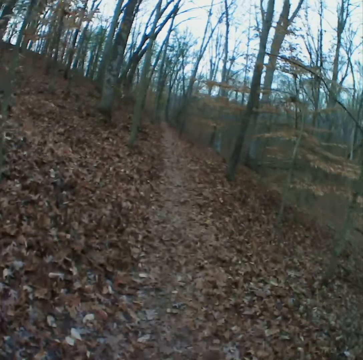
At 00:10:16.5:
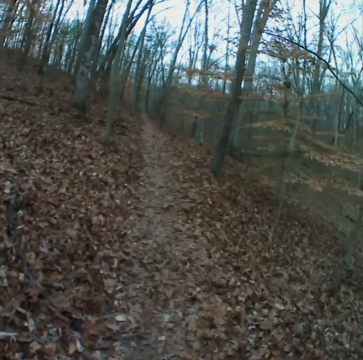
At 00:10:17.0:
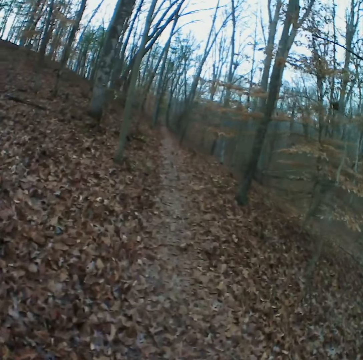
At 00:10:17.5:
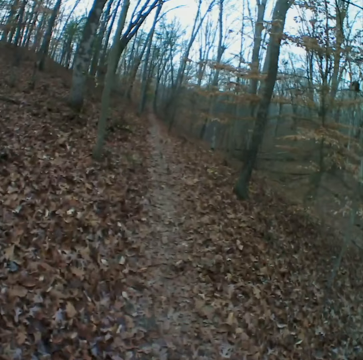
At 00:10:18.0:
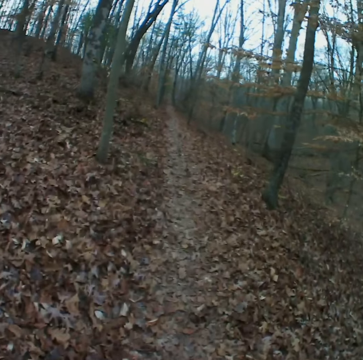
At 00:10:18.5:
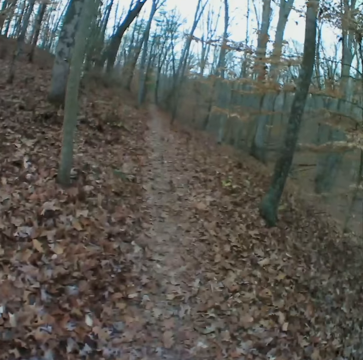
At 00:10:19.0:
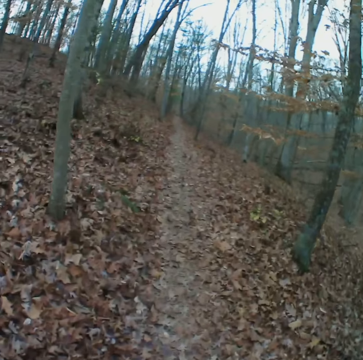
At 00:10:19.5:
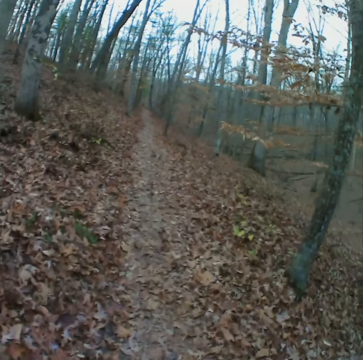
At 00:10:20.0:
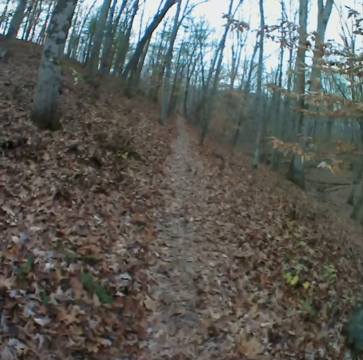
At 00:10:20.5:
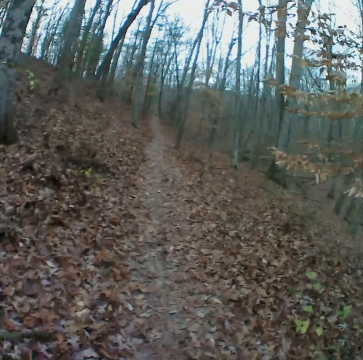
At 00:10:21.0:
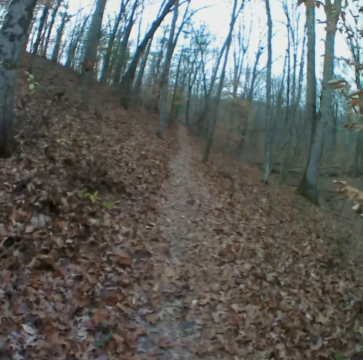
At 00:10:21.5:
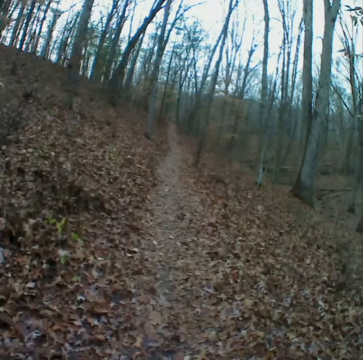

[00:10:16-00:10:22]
The camera wearer walks down the valley in the forest.

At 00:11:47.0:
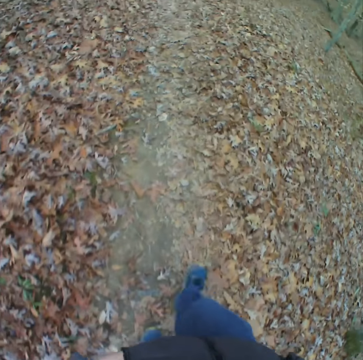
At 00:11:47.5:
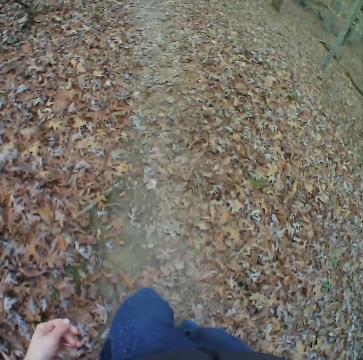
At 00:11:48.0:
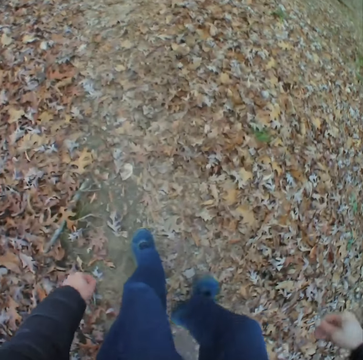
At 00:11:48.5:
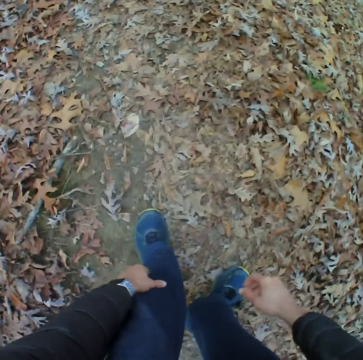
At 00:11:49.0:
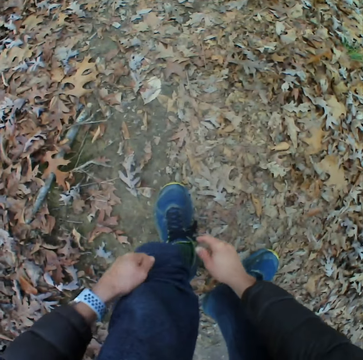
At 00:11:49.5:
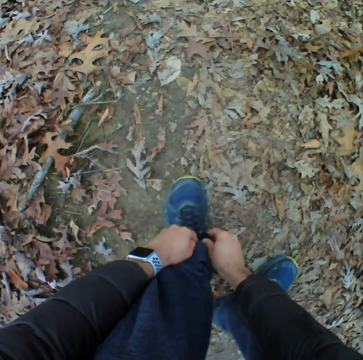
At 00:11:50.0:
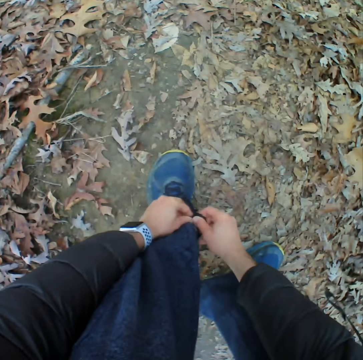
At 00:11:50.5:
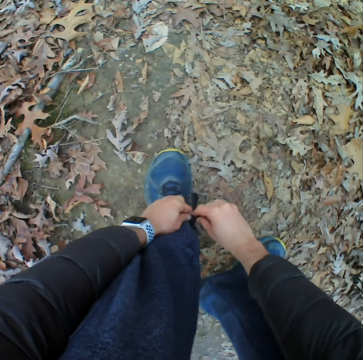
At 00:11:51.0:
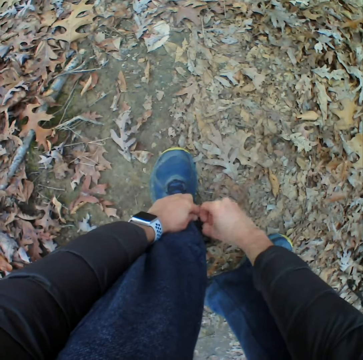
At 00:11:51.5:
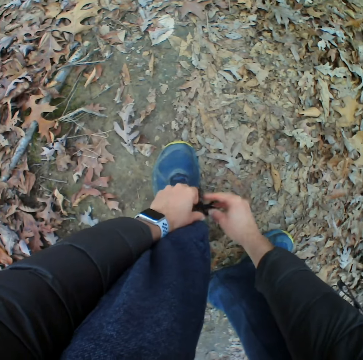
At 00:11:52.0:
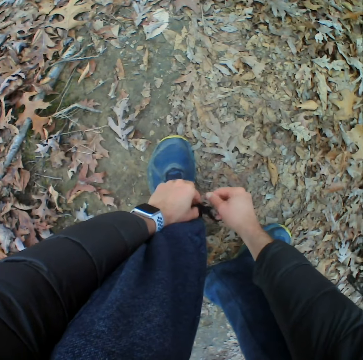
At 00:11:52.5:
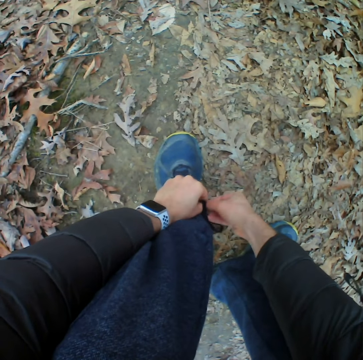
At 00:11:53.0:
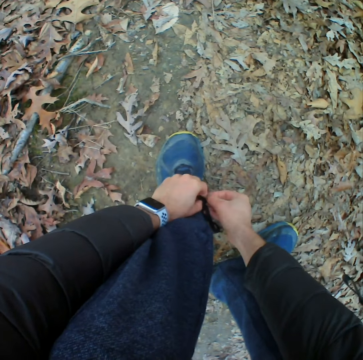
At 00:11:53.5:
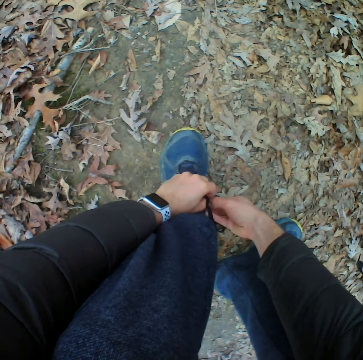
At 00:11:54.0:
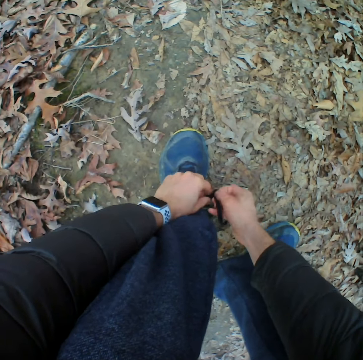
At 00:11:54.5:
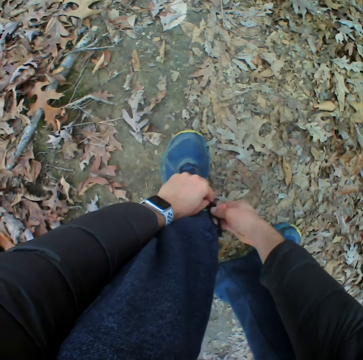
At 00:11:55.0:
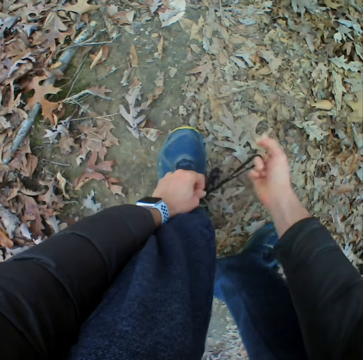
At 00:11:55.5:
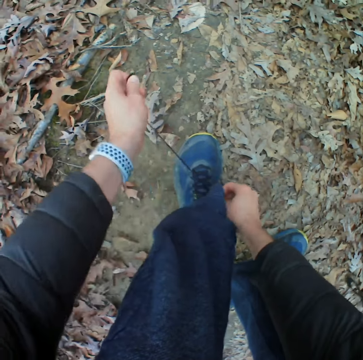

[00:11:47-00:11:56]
The camera wearer bows down. They tie the shoe lace.

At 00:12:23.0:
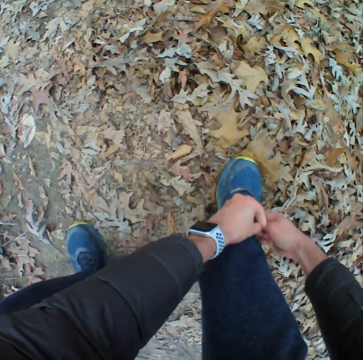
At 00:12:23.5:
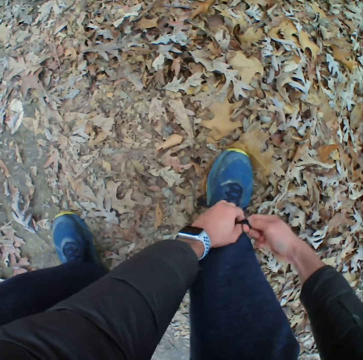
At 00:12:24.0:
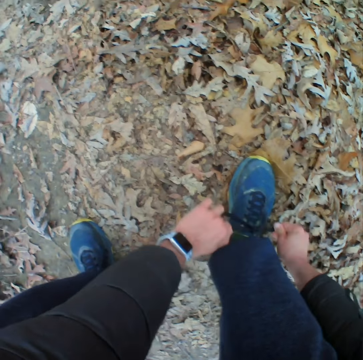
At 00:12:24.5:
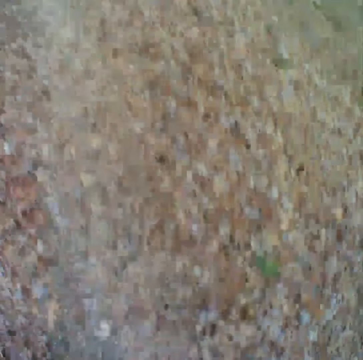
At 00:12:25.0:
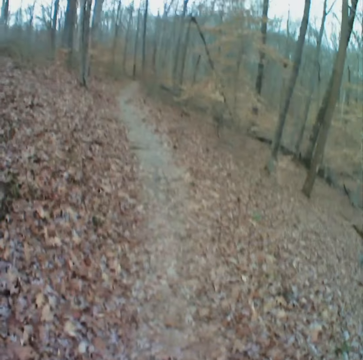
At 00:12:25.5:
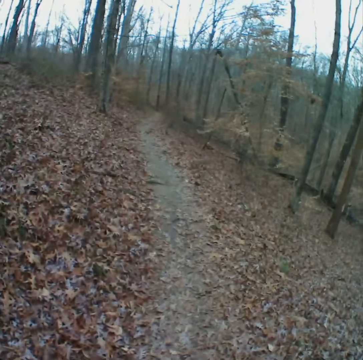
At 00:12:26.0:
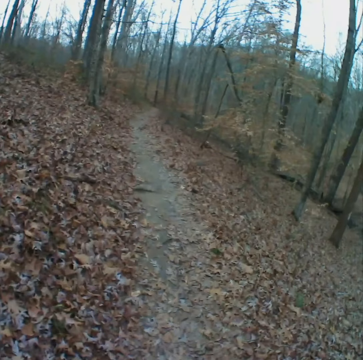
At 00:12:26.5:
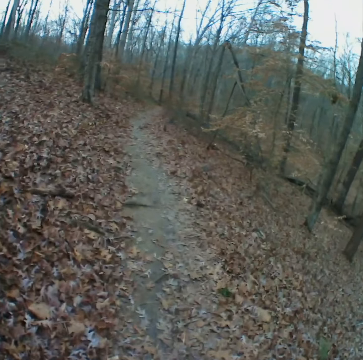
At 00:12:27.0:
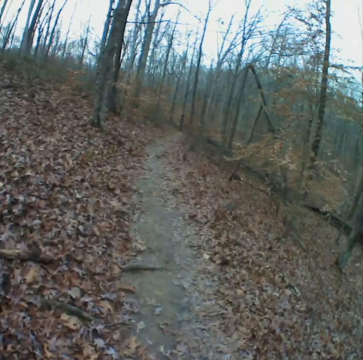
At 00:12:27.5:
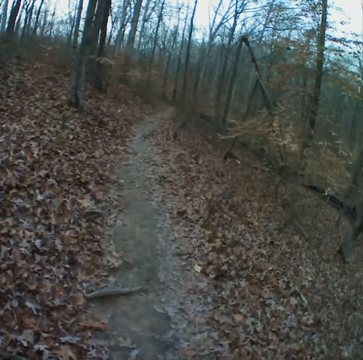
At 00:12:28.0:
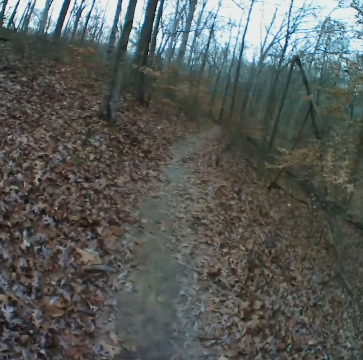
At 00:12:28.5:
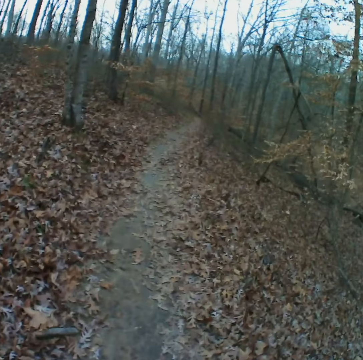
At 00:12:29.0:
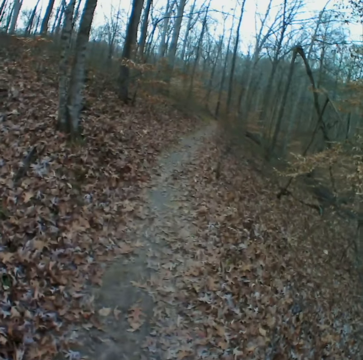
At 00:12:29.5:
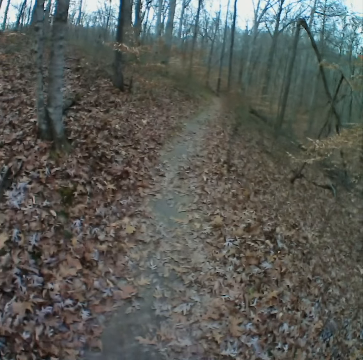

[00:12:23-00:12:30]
The camera wearer walks in the forest.

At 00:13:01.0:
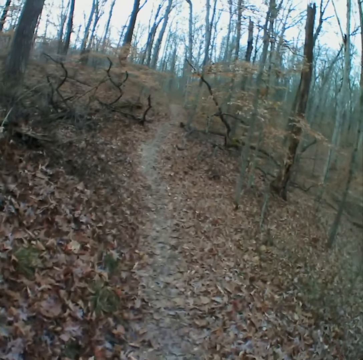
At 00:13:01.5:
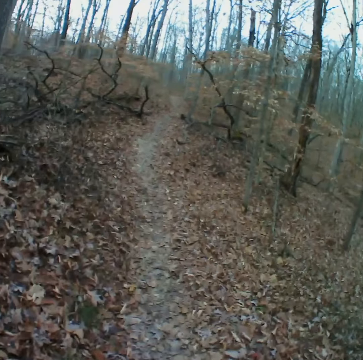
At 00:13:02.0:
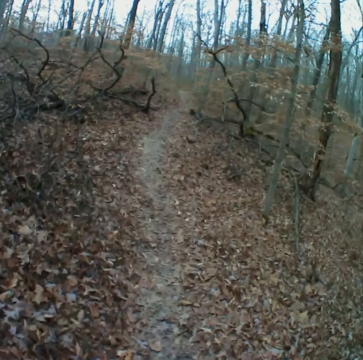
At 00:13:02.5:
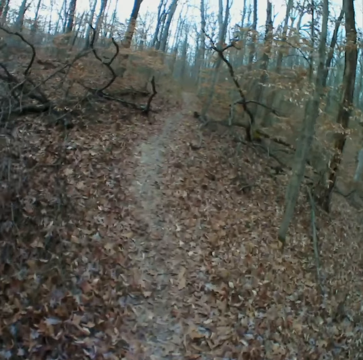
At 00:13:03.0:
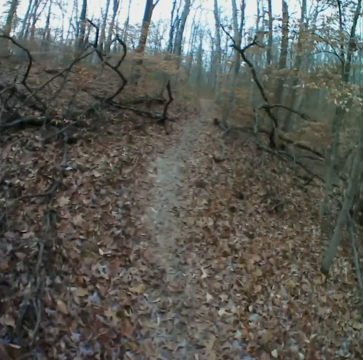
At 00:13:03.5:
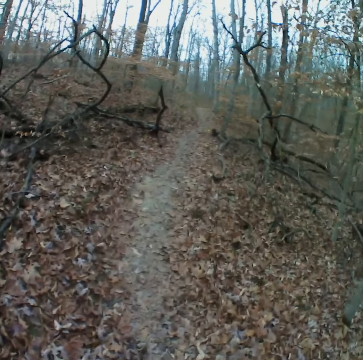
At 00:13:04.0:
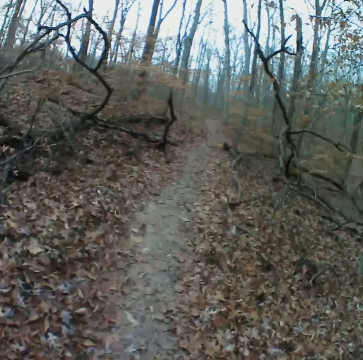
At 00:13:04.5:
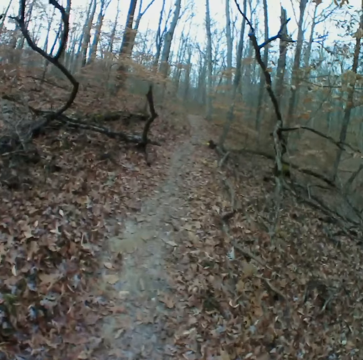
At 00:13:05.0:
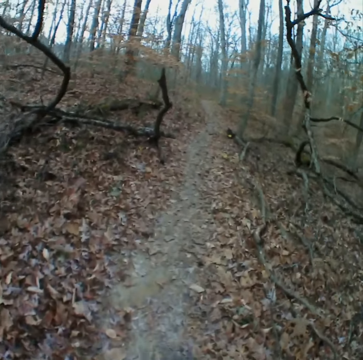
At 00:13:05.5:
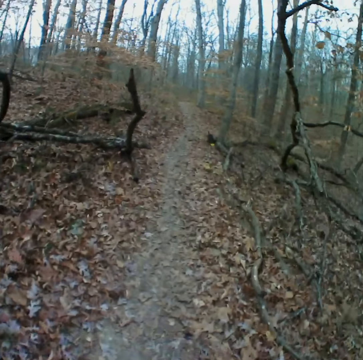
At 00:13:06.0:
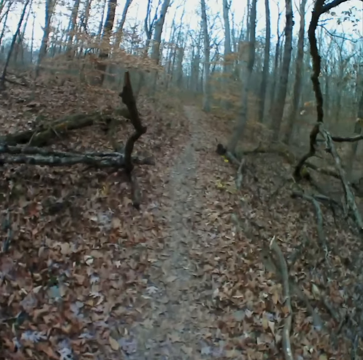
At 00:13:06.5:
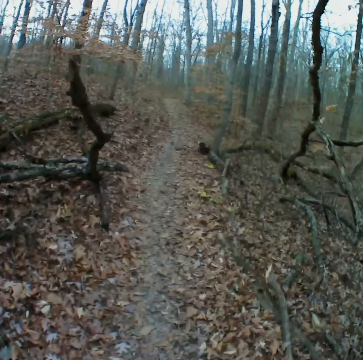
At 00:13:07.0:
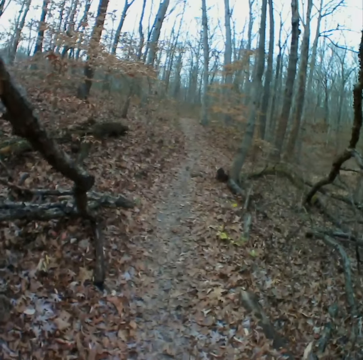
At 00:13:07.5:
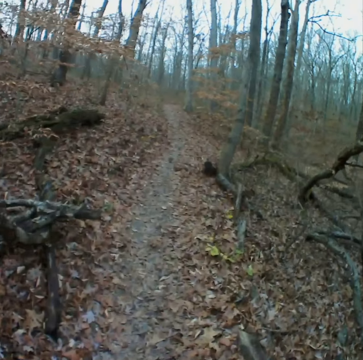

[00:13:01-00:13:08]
The camera wearer walks on the road in the forest.

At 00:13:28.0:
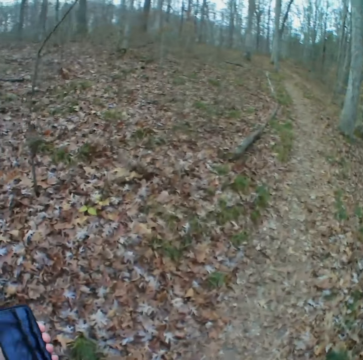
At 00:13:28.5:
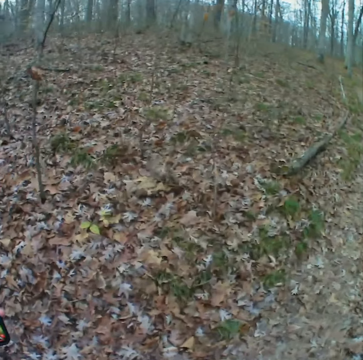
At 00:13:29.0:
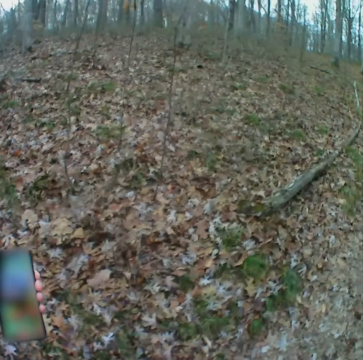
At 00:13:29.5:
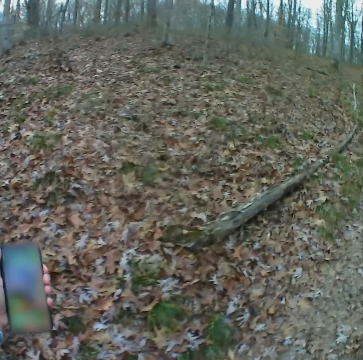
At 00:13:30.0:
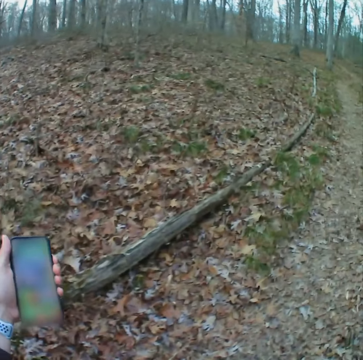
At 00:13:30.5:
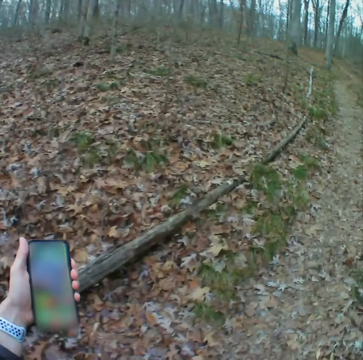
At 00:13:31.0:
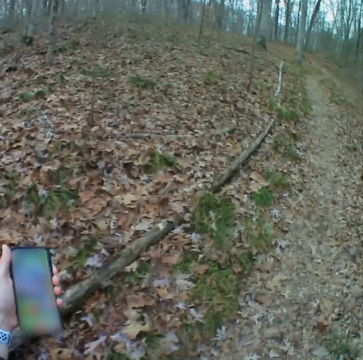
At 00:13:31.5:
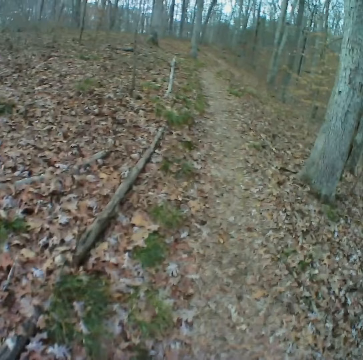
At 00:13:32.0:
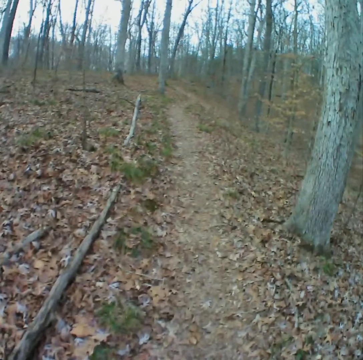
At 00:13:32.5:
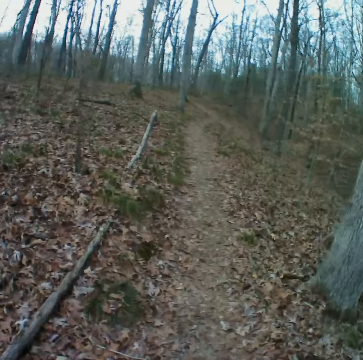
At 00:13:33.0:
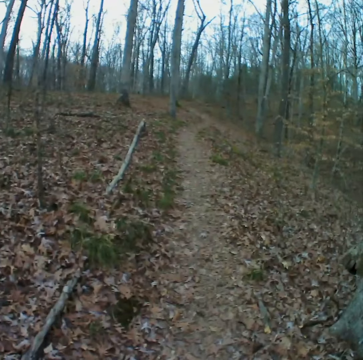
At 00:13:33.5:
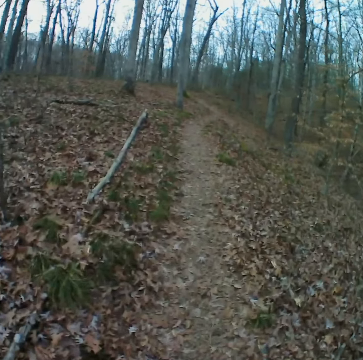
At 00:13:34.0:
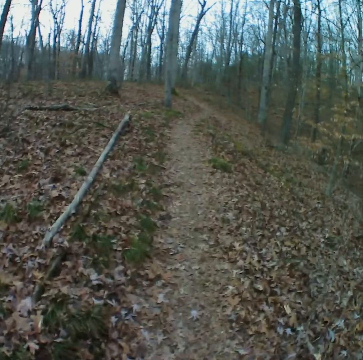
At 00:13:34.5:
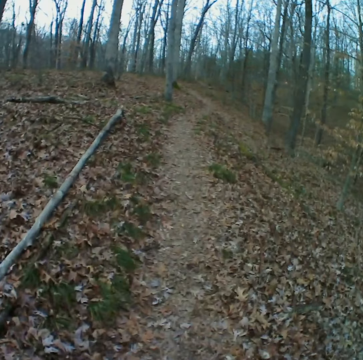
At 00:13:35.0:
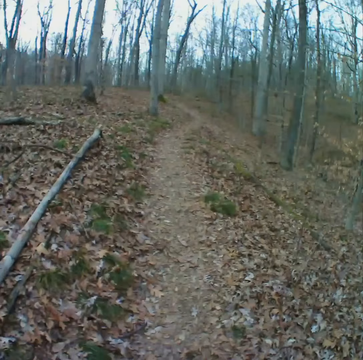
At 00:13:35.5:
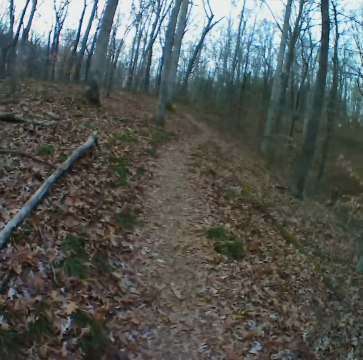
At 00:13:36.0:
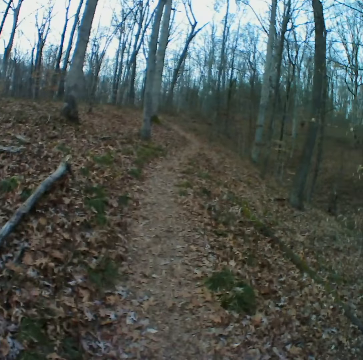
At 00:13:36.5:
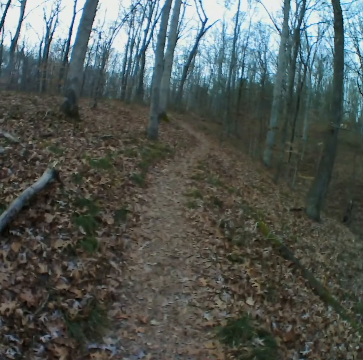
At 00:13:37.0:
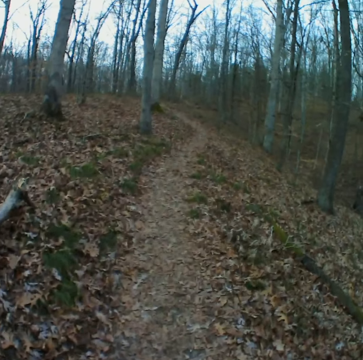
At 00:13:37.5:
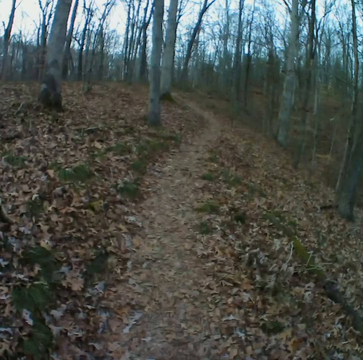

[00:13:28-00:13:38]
The camera wearer looks at the phone. They walk on the road in the forest.
